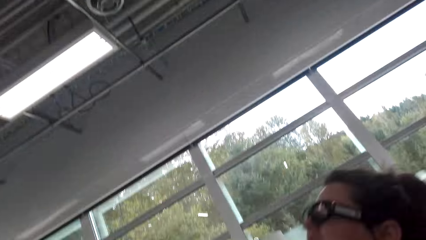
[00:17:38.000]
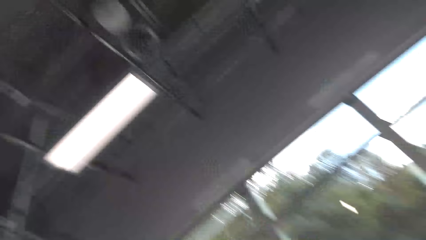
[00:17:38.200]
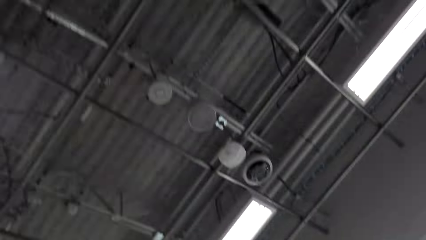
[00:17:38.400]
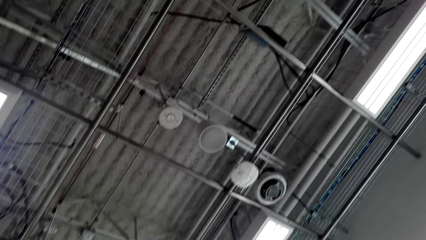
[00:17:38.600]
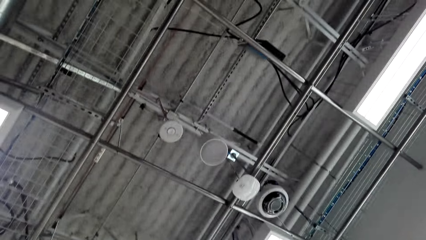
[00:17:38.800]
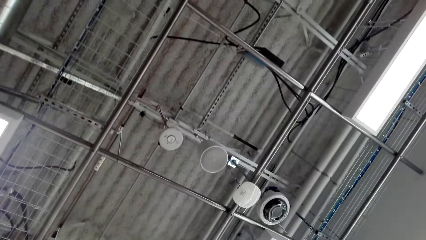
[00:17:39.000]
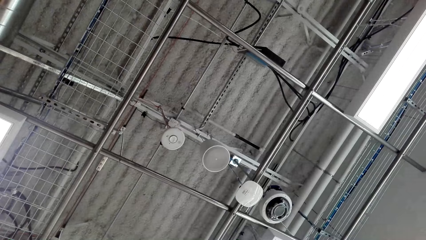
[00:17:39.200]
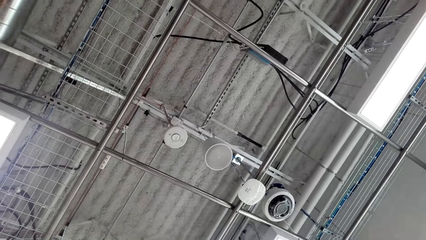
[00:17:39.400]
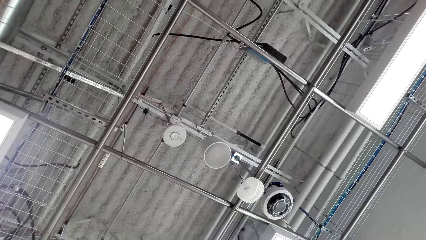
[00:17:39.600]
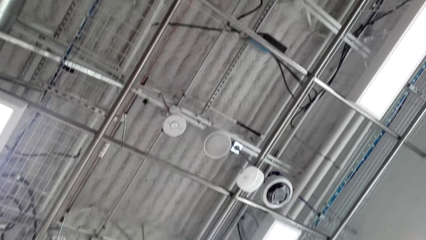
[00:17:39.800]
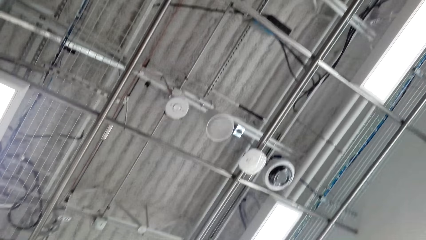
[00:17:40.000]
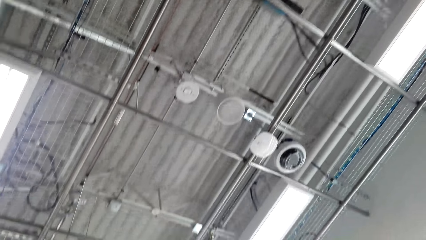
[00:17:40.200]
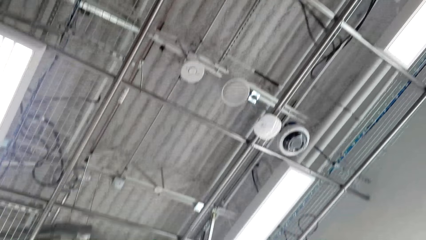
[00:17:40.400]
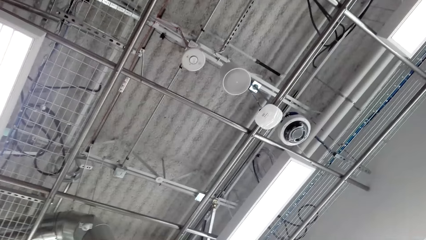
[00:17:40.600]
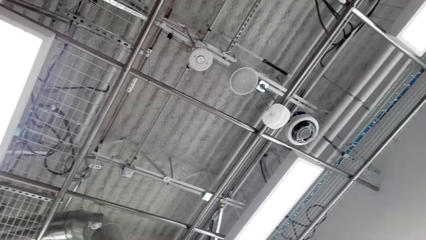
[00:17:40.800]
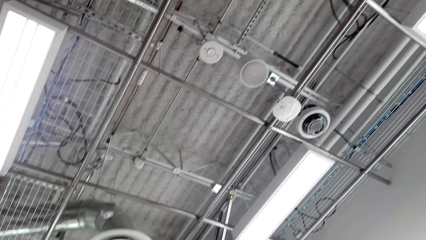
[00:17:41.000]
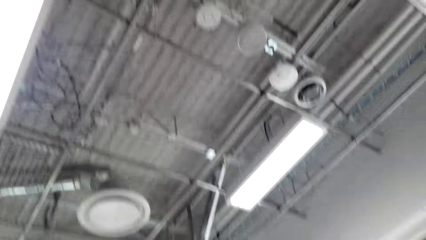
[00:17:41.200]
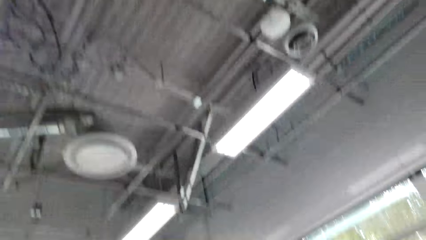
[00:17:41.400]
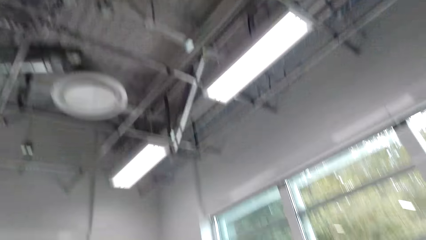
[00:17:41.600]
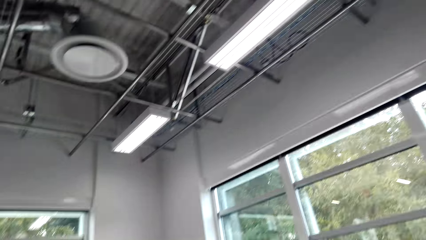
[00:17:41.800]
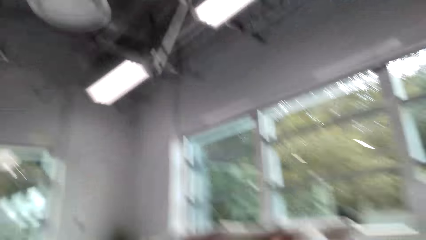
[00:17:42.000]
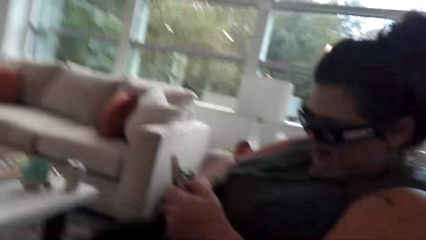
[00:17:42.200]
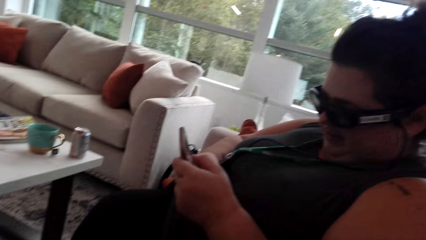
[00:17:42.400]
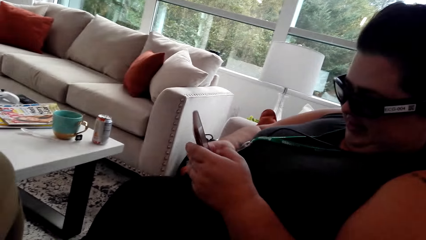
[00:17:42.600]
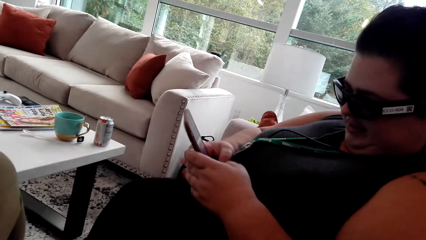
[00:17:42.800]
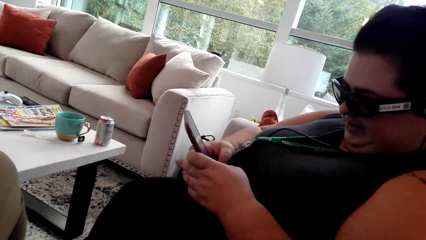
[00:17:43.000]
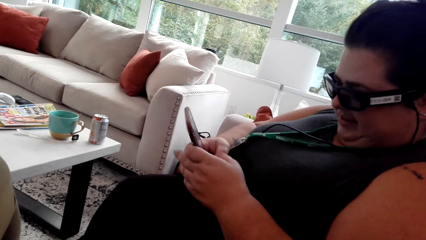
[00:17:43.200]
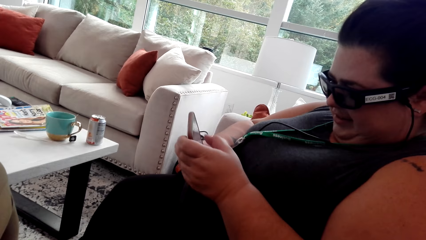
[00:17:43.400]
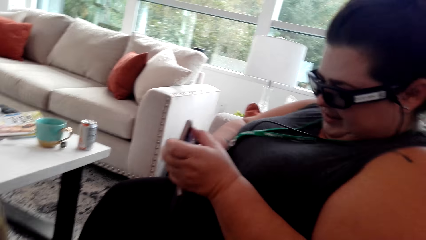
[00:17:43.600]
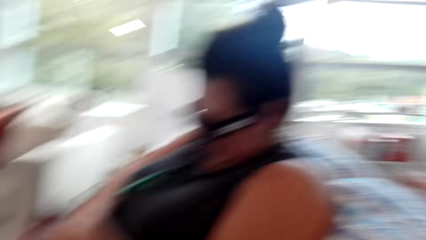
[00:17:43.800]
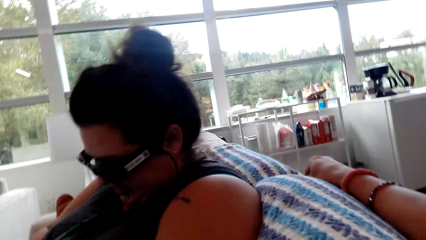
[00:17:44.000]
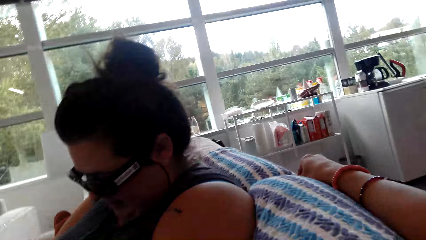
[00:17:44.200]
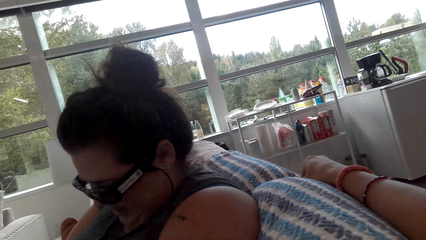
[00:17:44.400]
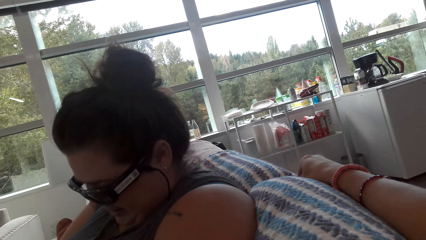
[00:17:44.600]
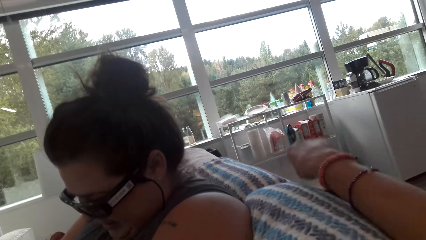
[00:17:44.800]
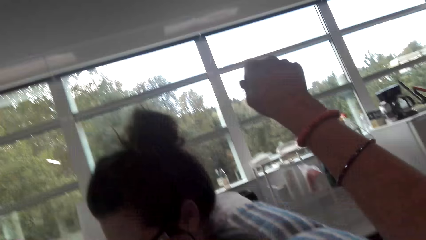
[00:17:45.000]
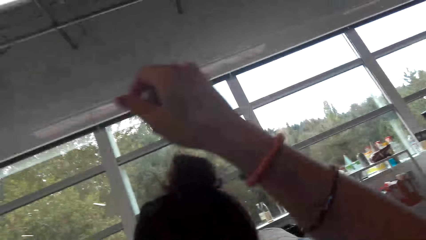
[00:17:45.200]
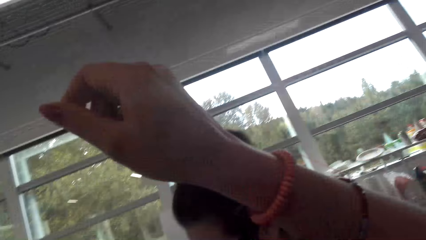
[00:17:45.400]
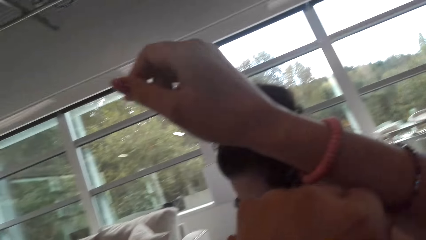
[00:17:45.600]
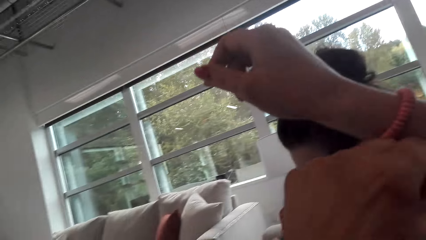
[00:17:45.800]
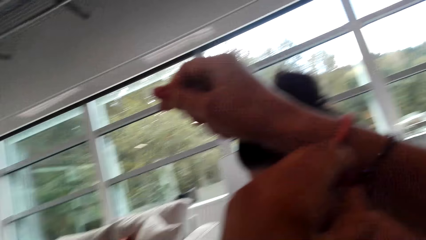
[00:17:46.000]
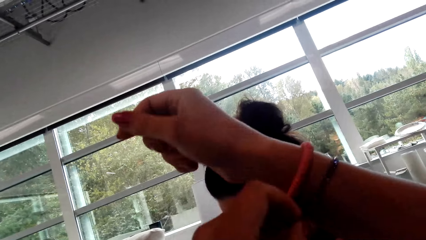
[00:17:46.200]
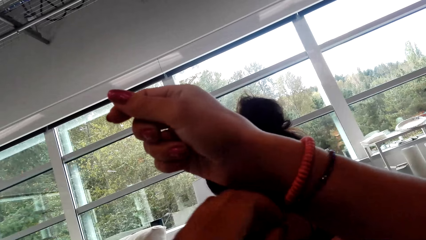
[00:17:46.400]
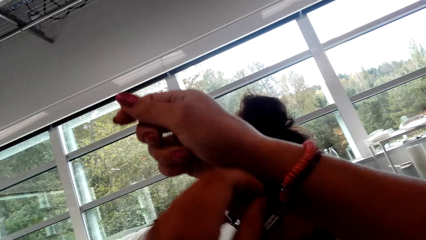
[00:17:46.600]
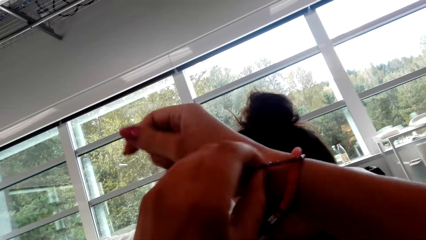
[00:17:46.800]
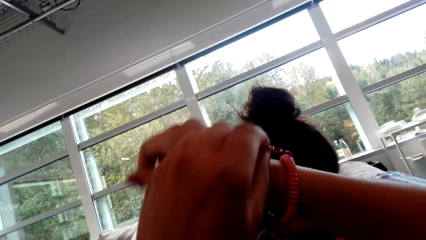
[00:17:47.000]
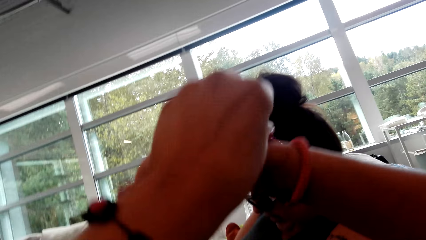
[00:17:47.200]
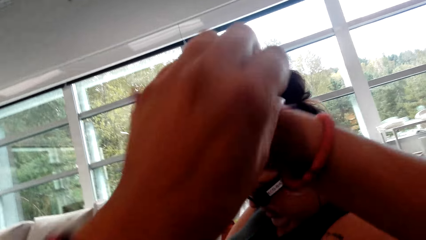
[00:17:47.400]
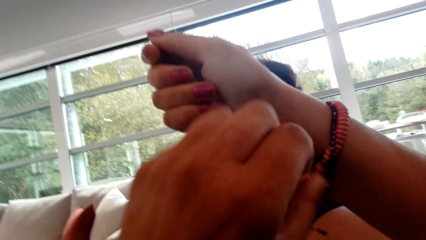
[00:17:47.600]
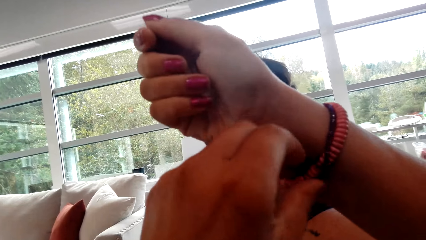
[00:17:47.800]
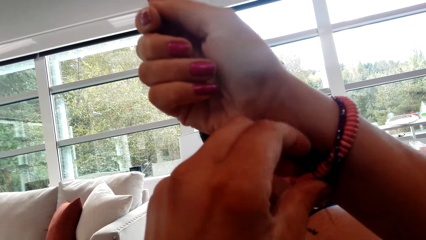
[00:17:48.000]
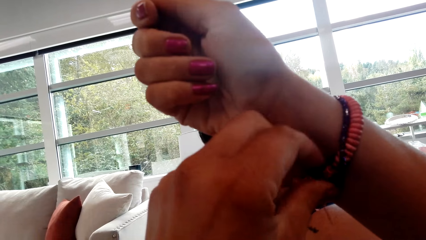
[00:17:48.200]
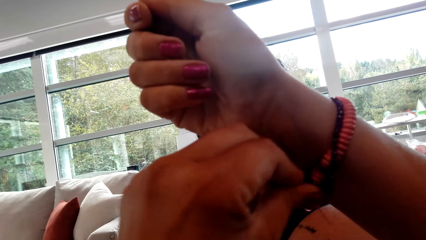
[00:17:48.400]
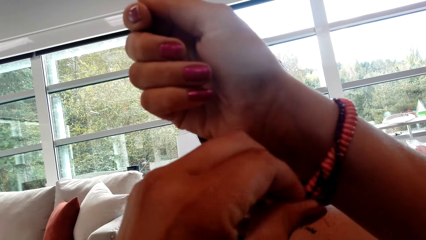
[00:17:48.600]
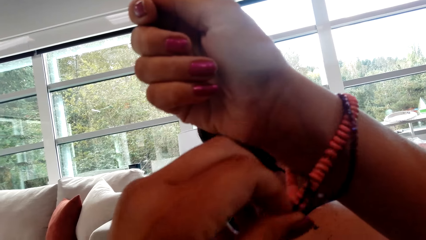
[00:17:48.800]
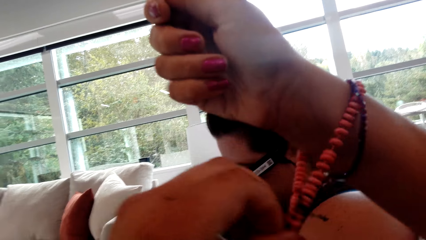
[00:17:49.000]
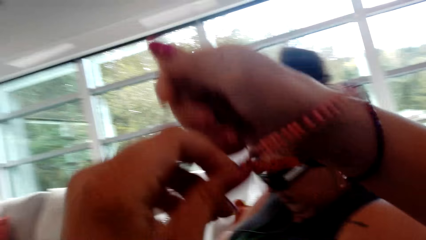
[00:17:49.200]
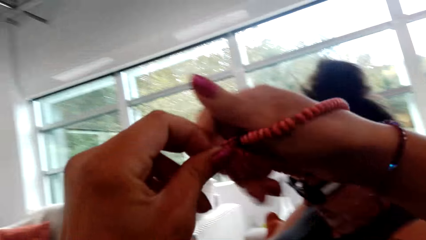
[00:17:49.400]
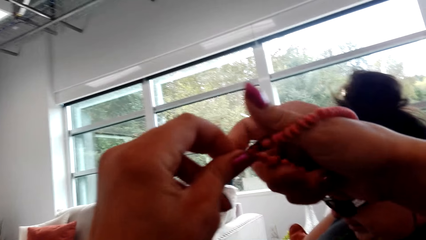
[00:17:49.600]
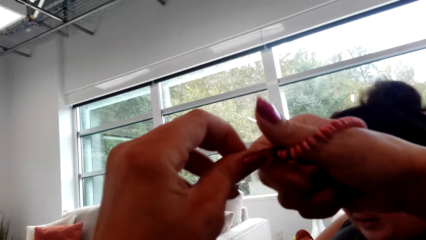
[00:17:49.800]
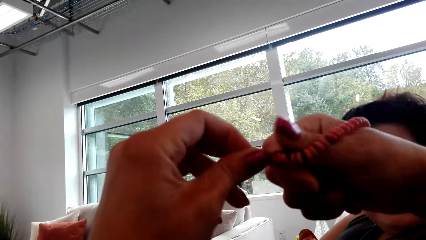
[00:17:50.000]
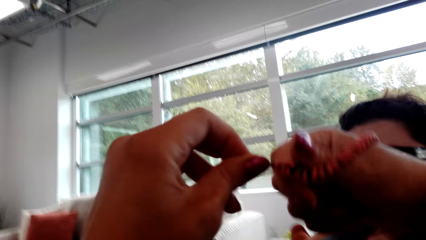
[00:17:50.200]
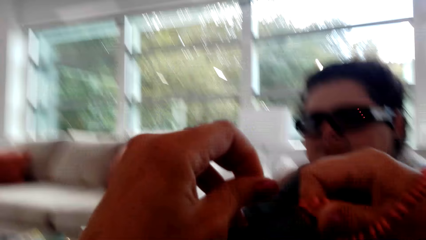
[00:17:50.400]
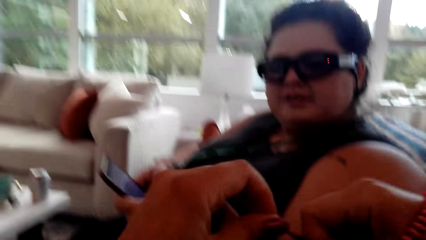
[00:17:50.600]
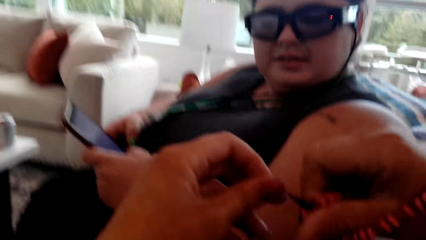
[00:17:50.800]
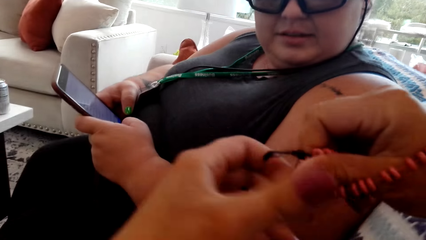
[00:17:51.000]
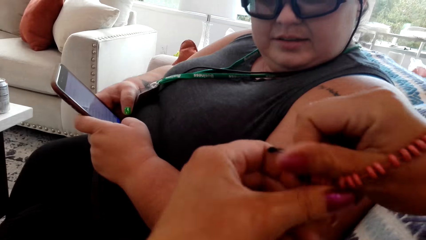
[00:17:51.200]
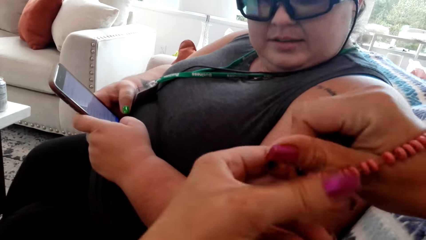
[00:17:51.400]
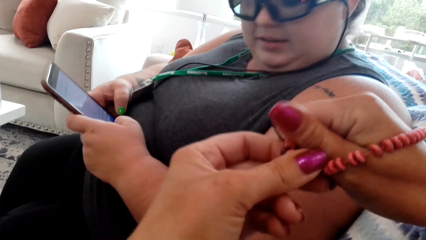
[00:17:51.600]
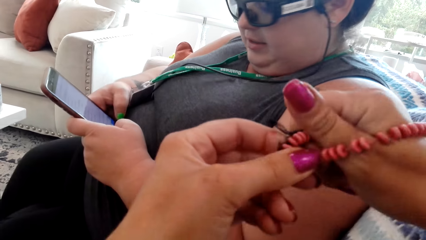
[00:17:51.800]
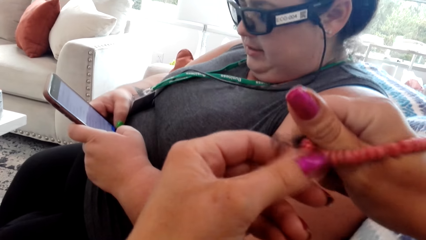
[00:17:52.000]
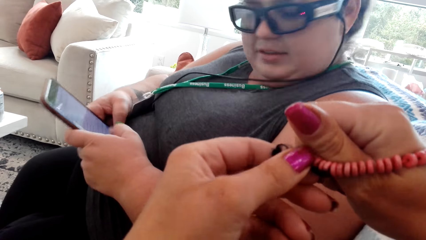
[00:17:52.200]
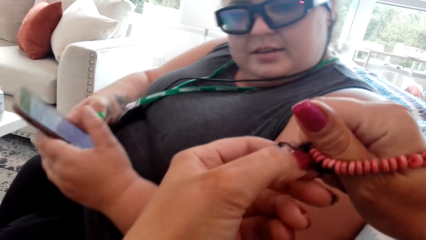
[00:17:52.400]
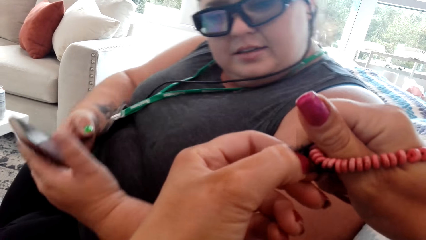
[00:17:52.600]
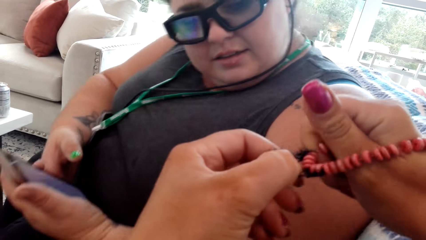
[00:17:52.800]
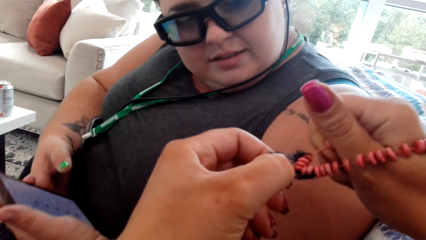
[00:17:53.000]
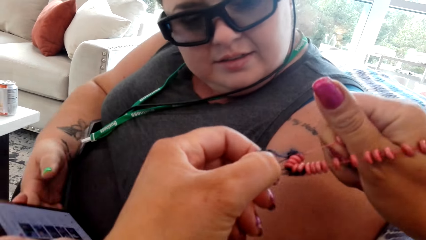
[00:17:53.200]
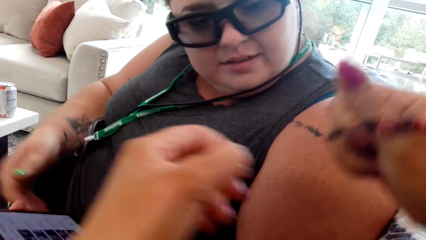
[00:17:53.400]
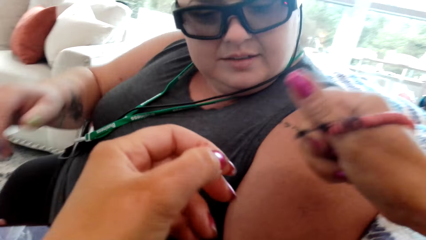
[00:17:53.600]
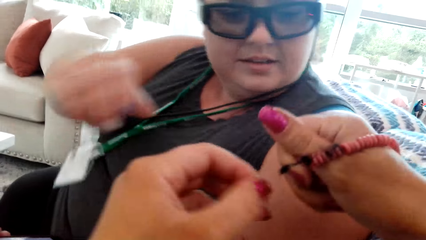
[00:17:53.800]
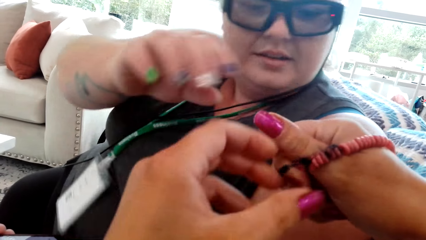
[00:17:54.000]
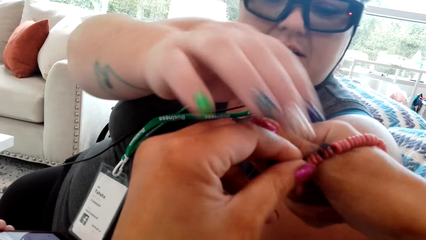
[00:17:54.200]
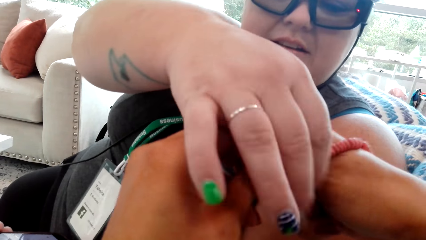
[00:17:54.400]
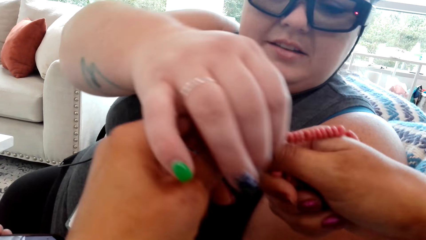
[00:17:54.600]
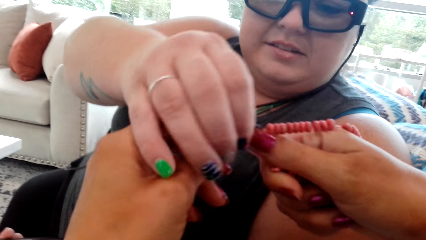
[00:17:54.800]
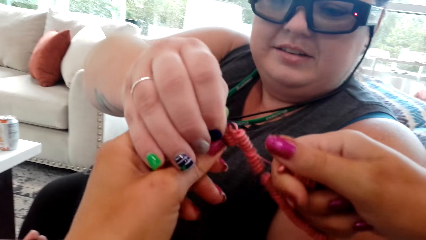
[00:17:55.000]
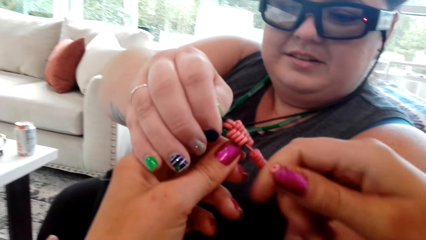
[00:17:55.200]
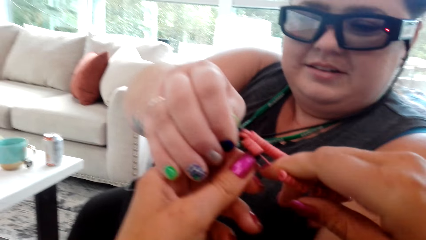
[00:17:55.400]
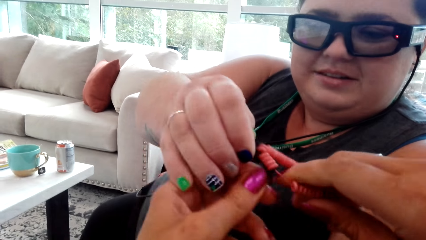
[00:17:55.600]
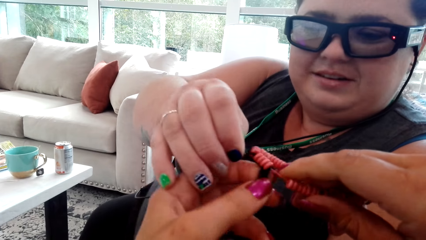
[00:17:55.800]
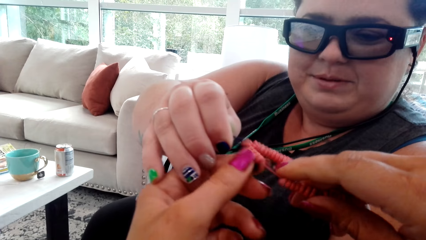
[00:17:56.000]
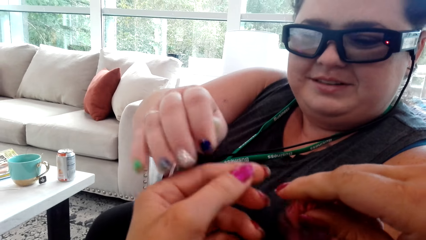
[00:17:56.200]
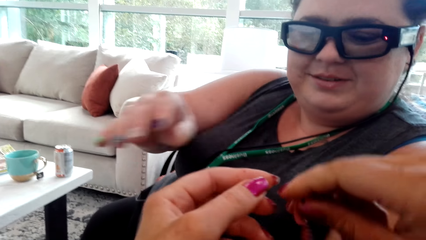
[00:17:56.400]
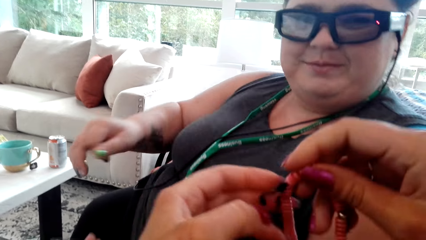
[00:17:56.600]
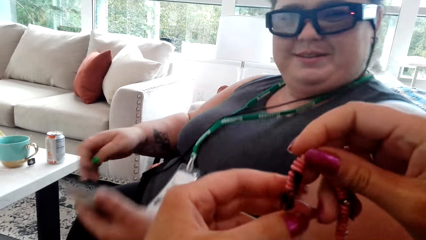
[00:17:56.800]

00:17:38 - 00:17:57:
A woman looks up. The woman operates her phone. The camera wearer stretches her hand. She adjusts the bracelets on her right hand. She removes the bangle. She removes the thread from the bangle. The woman touches the bangle of the camera wearer. The woman helps the camera wearer with the bracelets.
